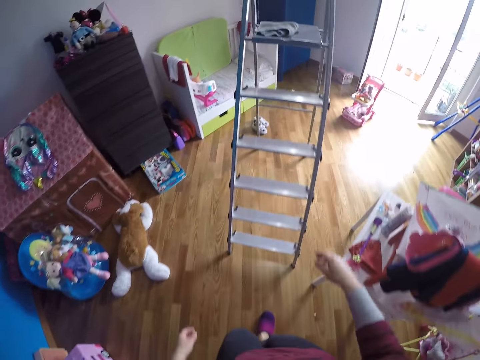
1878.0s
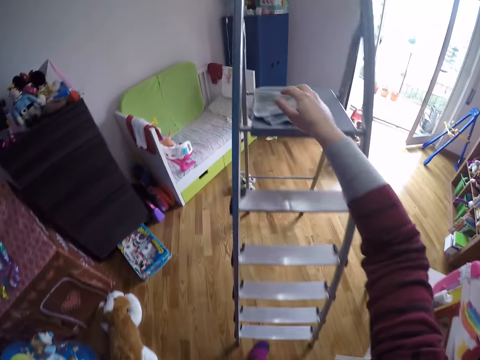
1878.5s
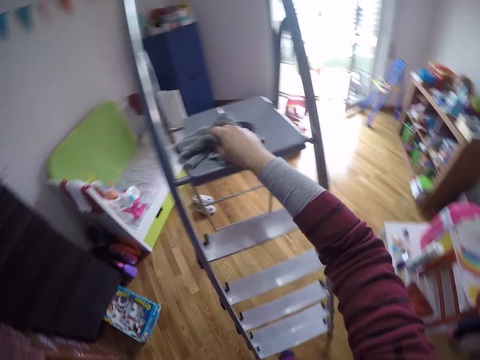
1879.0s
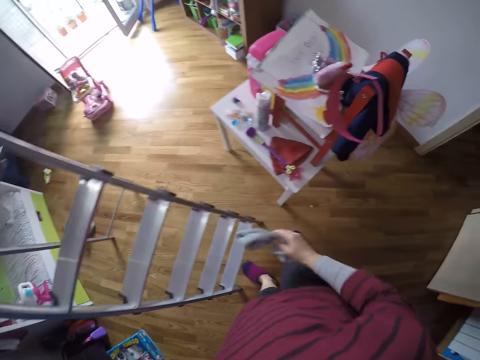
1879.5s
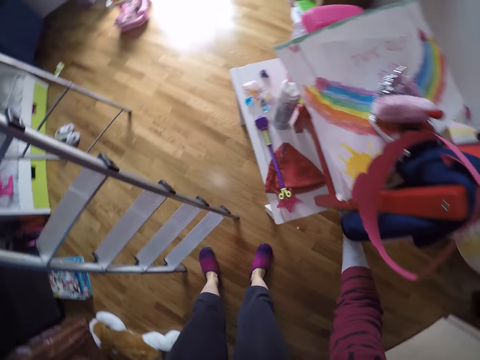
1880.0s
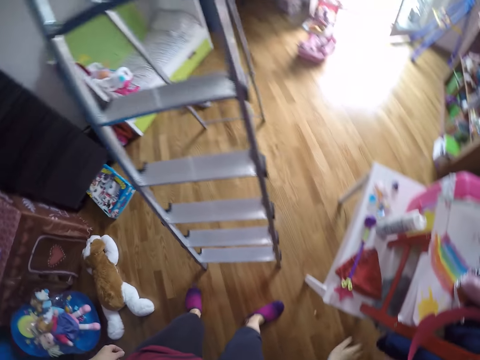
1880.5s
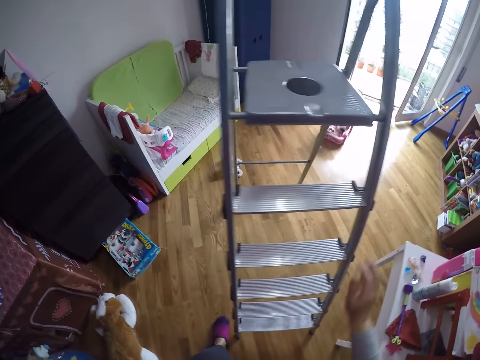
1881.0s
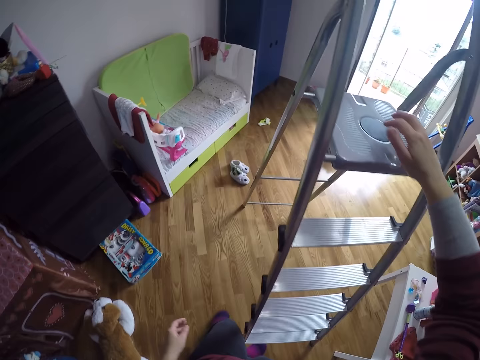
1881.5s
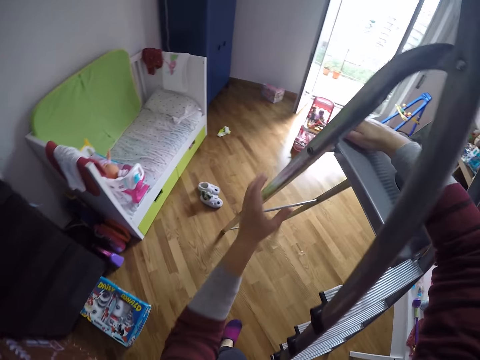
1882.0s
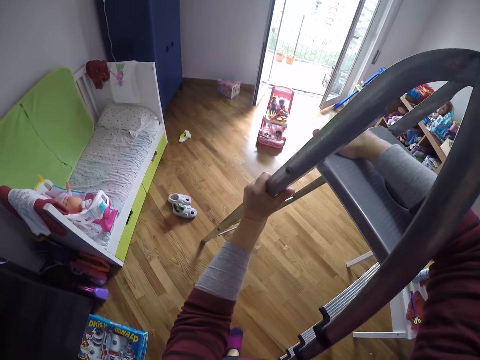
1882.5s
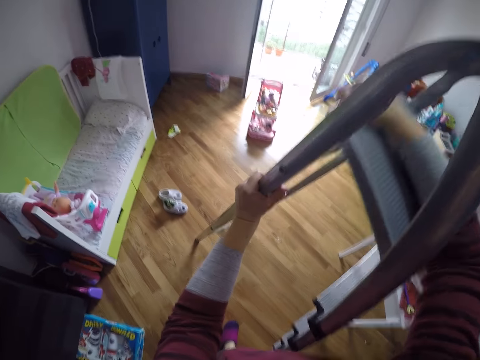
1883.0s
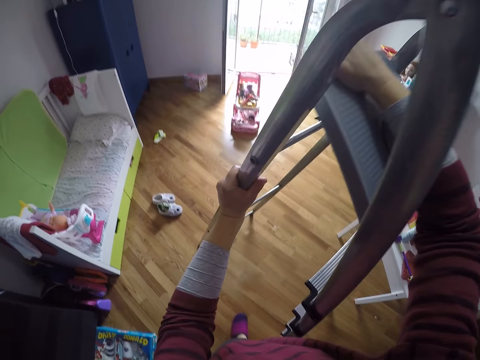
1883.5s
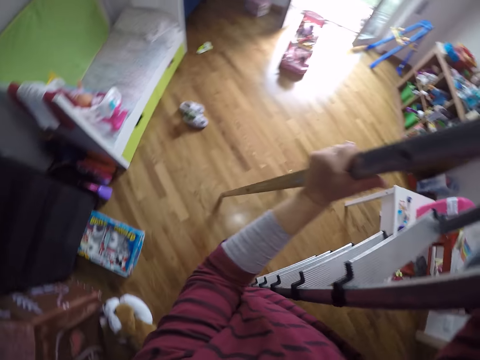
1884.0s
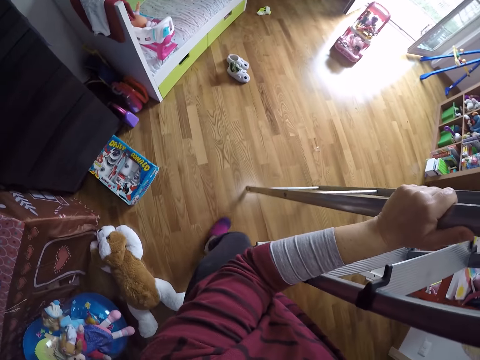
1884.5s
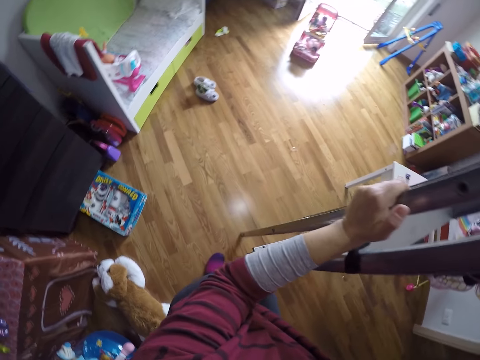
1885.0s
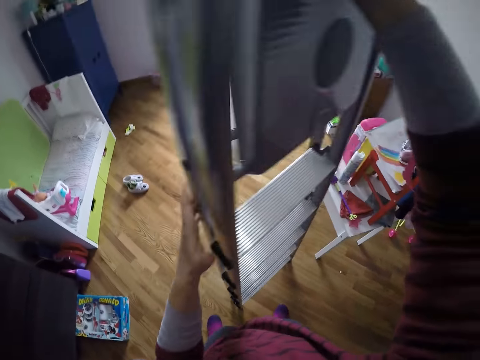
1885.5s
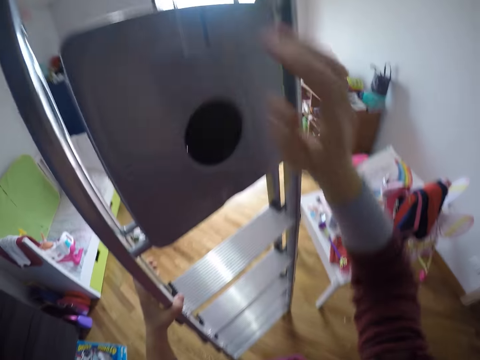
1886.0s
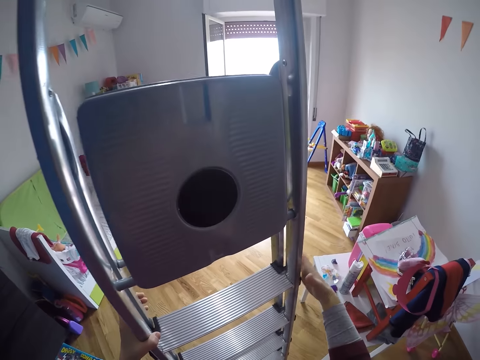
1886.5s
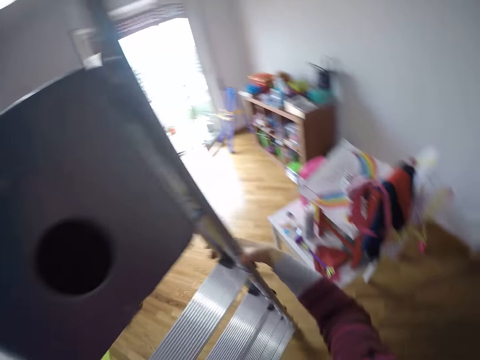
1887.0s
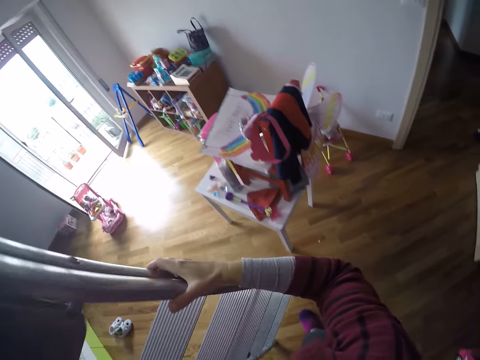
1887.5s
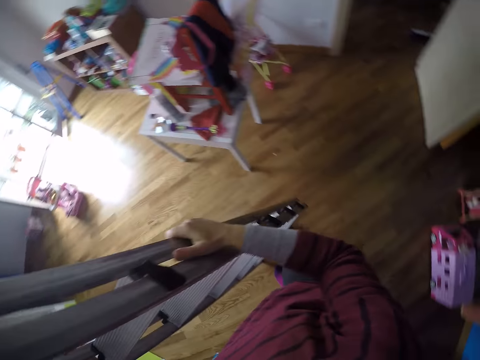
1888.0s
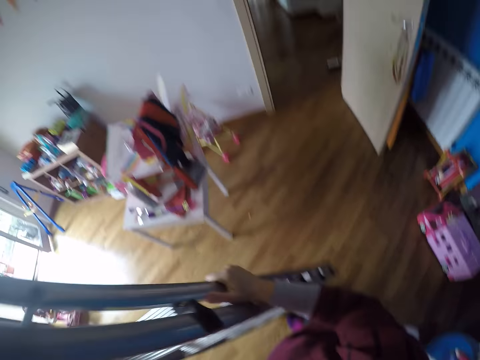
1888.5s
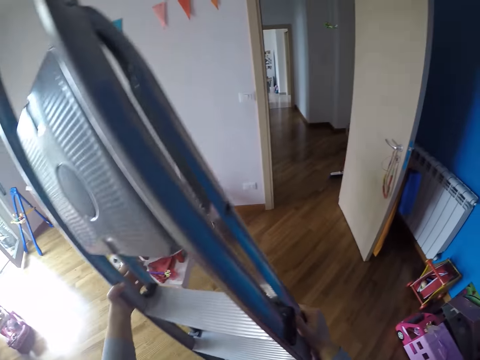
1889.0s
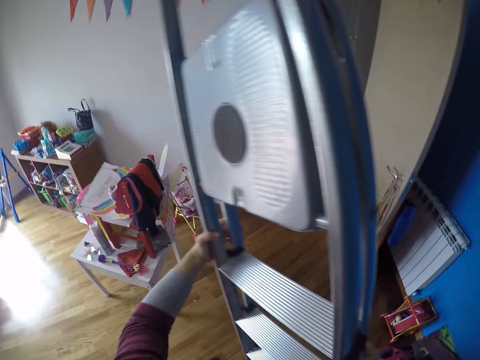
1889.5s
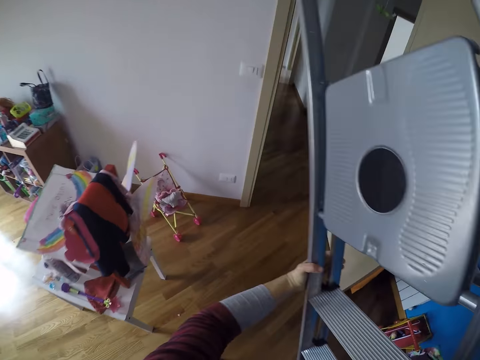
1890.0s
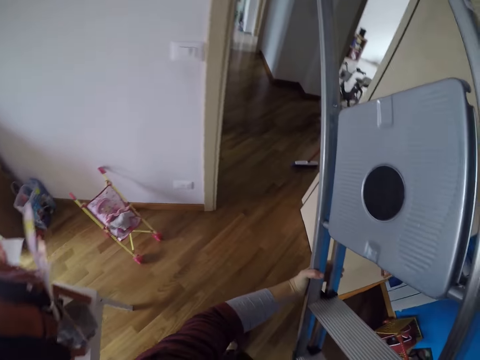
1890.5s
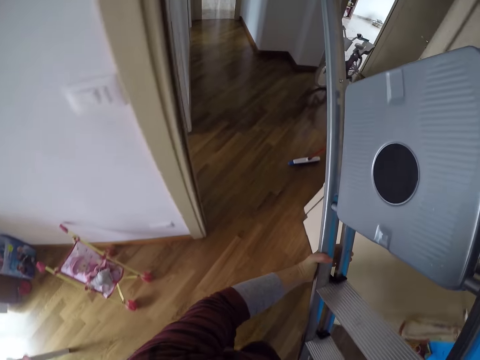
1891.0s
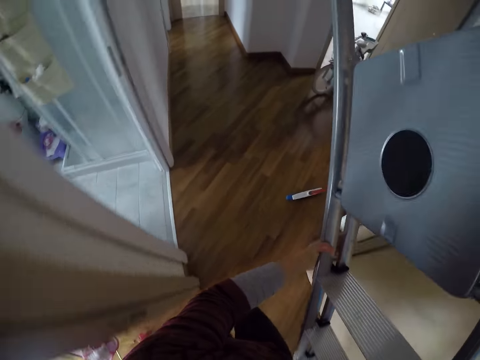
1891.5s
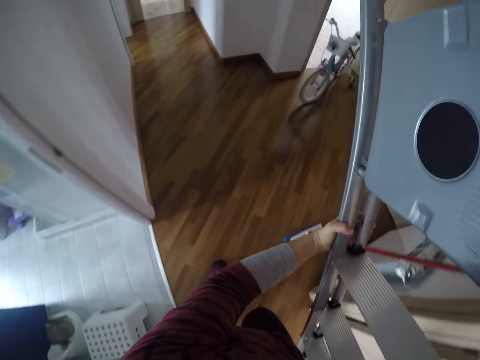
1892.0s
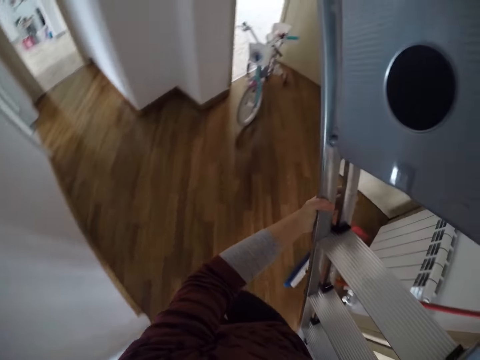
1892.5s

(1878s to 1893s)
The camera wearer picks up a towel on the ladder with her right hand. She turns around. She drops the towel on a table with her right hand. She moves around. She removes the ladder stepping plate. She packs the ladder with both hands. She folds the ladder. She looks around. She carries the ladder with both hands into a store.

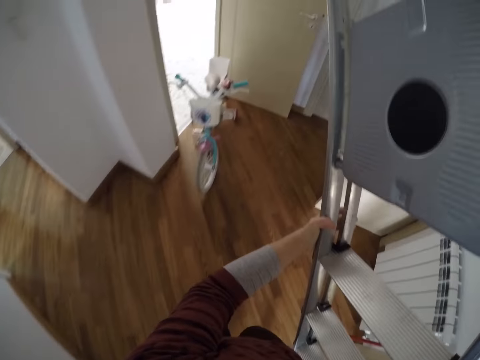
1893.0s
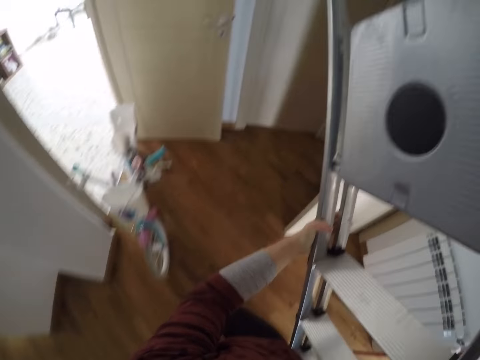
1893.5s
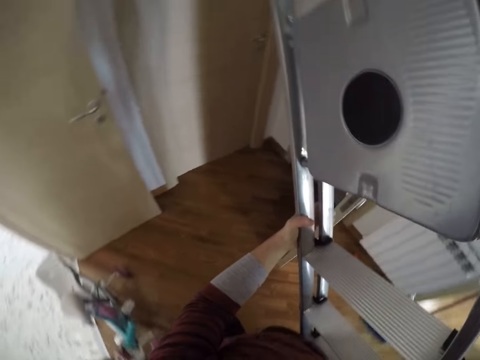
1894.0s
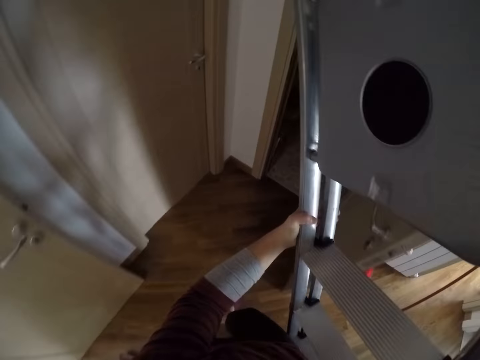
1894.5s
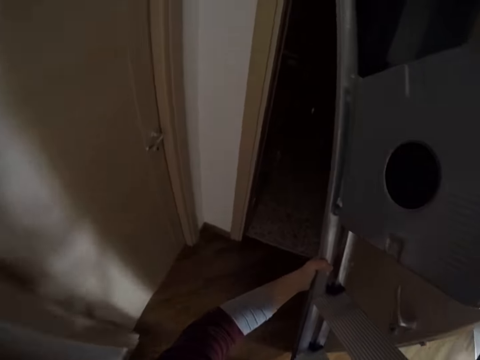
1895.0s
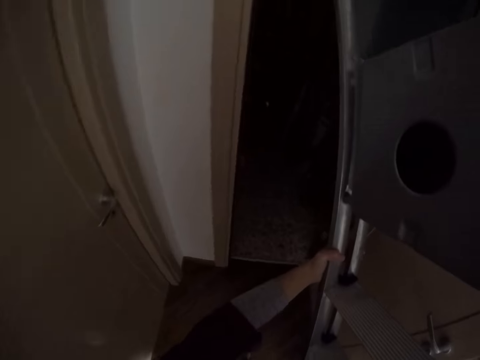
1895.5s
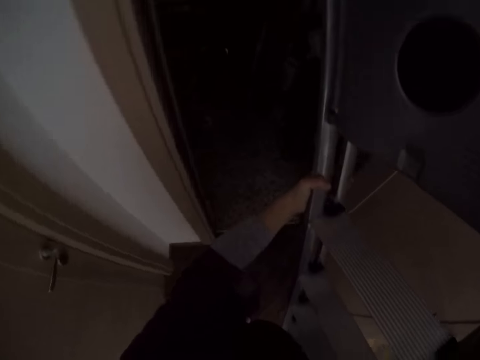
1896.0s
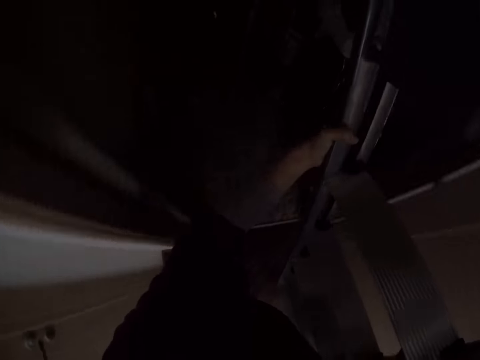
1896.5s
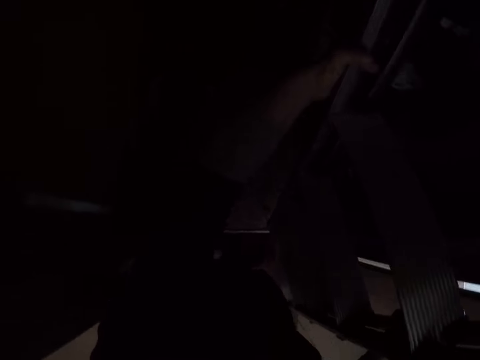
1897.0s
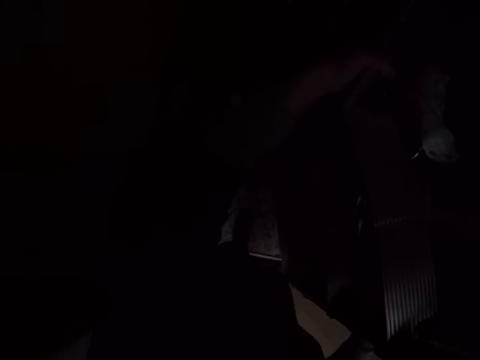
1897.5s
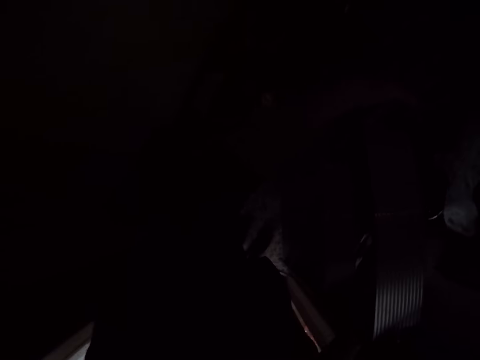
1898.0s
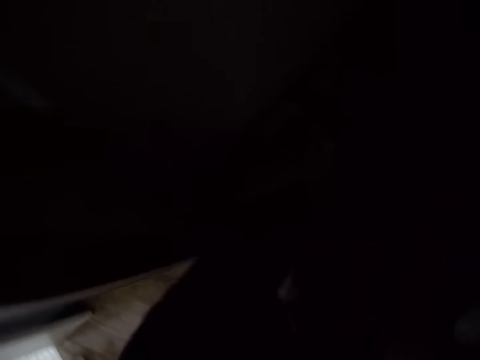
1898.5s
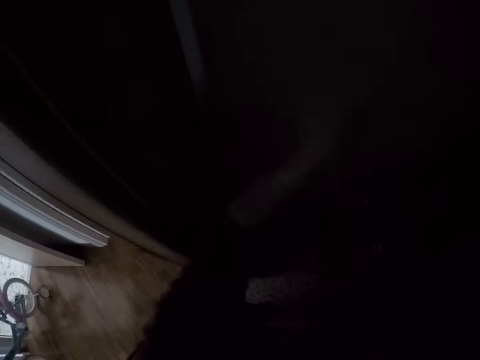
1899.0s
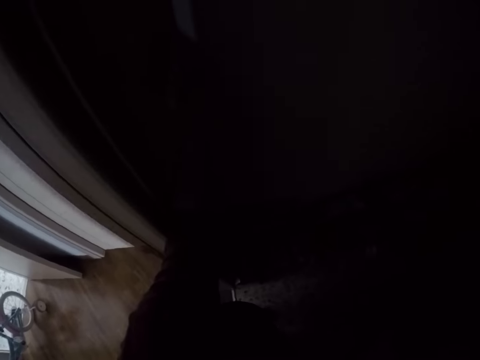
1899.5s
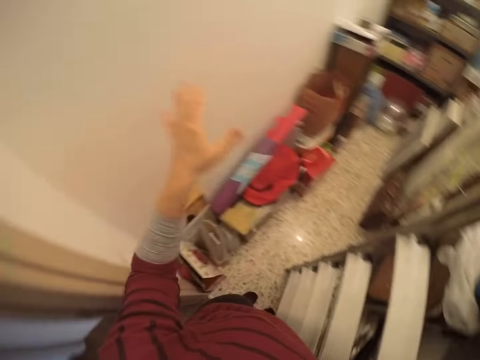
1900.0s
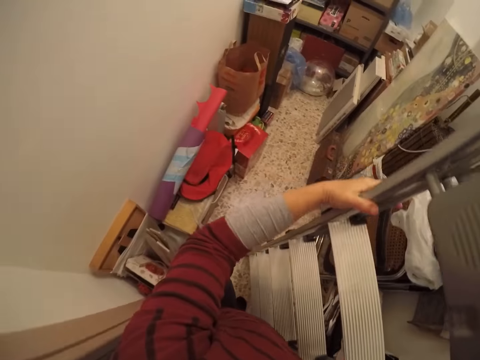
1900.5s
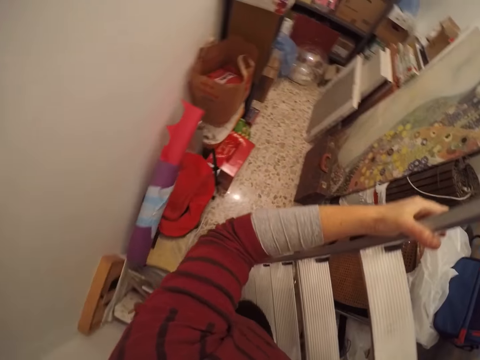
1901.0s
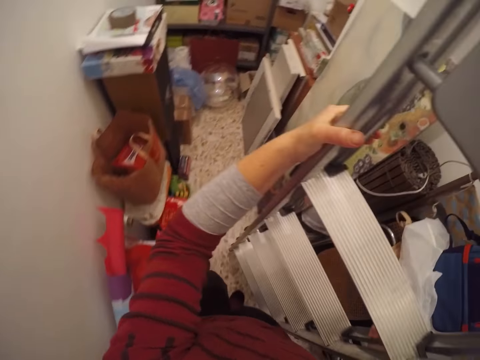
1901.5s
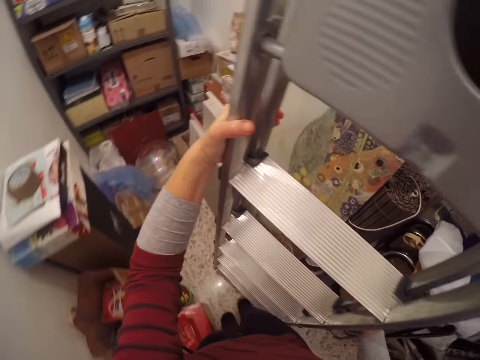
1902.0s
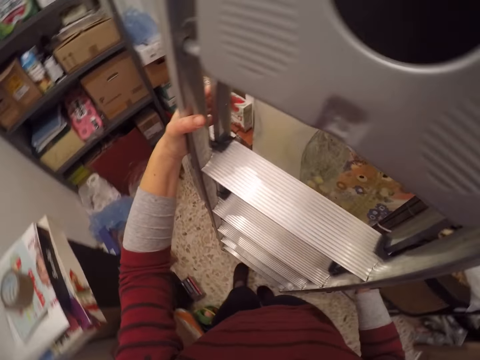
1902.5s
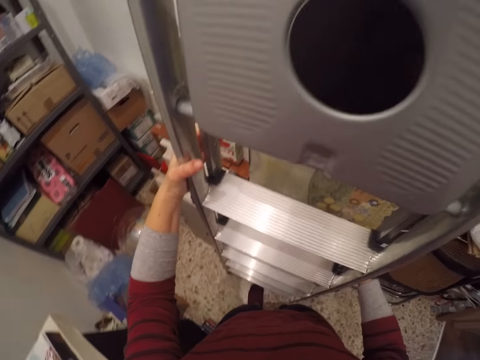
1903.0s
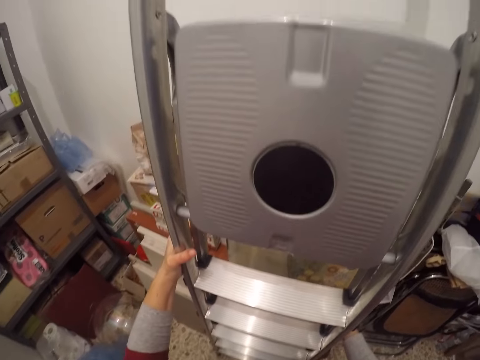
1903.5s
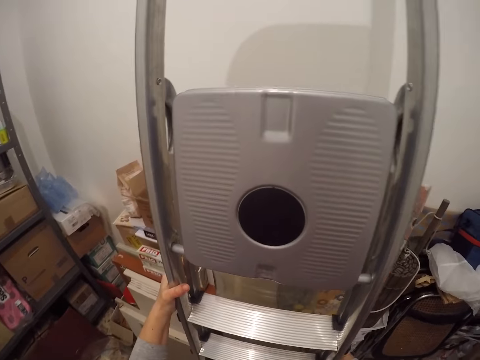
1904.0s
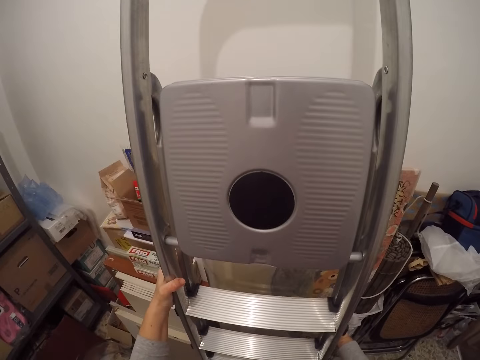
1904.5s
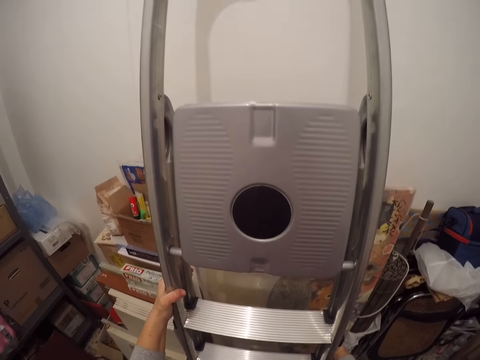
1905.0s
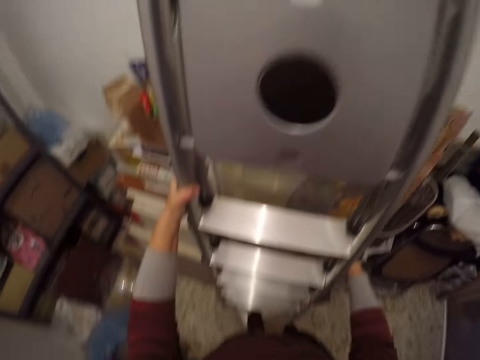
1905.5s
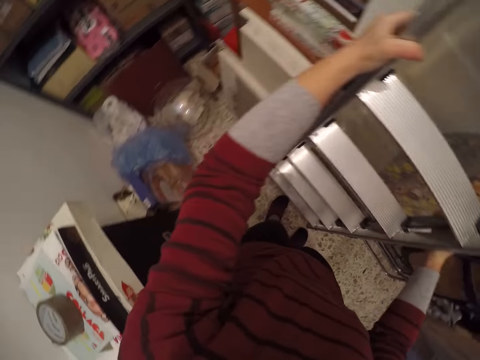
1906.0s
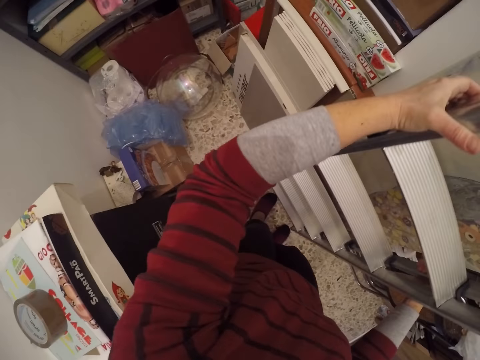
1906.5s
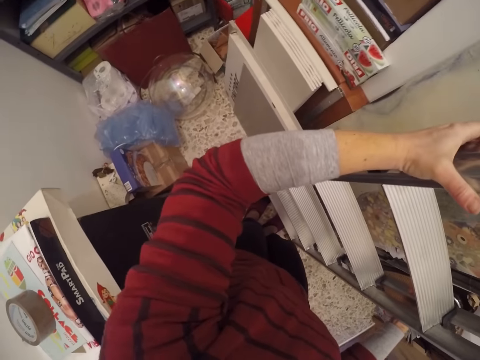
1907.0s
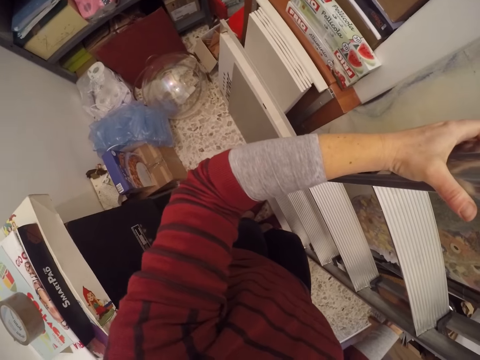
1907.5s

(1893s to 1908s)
The camera wearer turns on the light with her left hand. She grabs the ladder with both hands and carries the ladder. She leans the ladder against the wall of the store.
